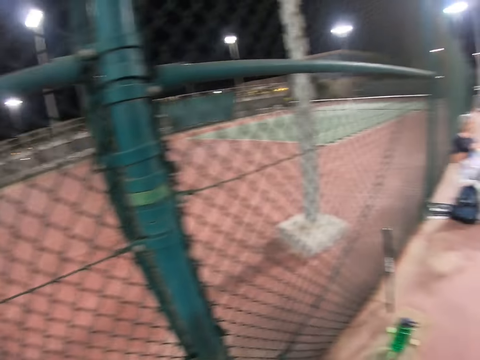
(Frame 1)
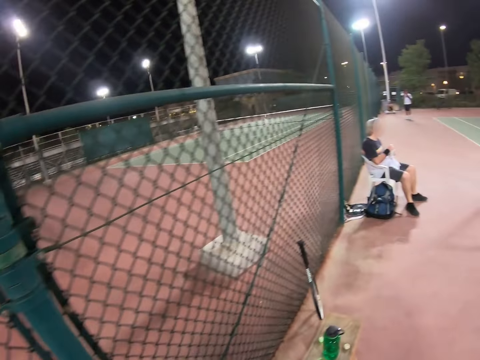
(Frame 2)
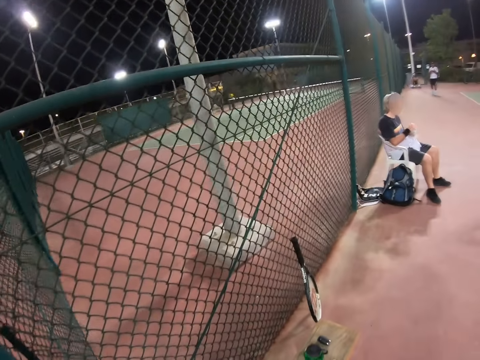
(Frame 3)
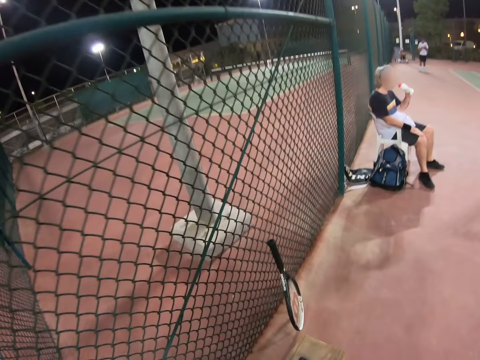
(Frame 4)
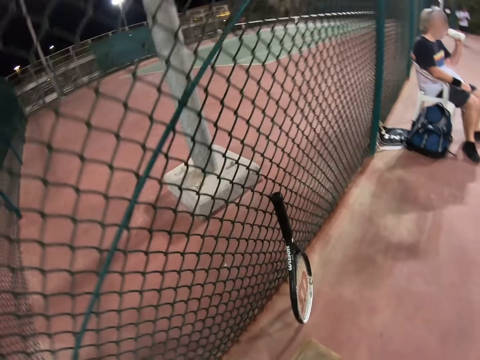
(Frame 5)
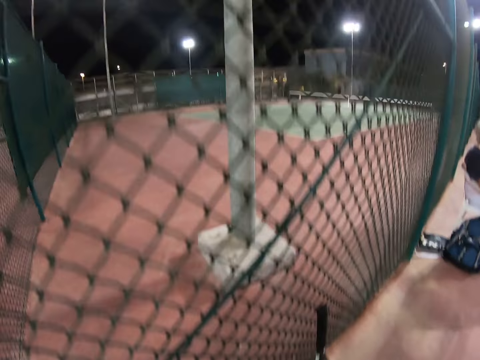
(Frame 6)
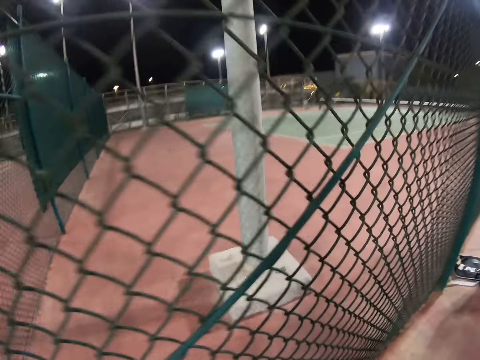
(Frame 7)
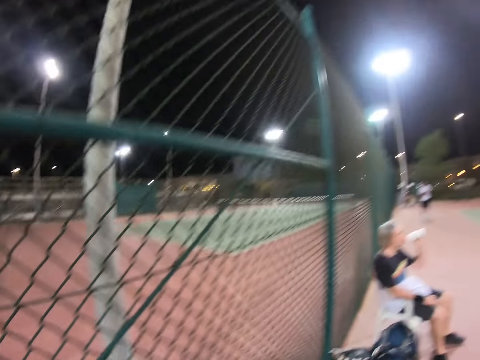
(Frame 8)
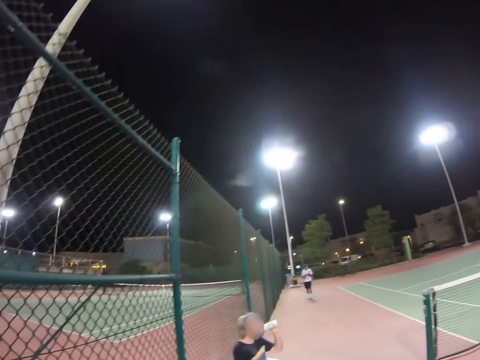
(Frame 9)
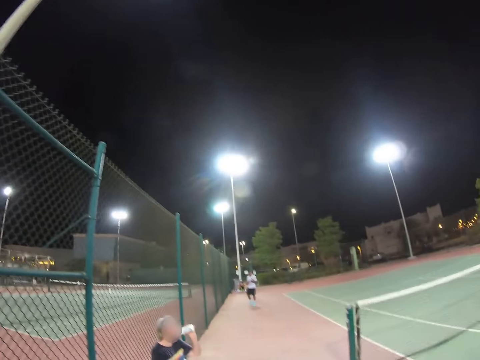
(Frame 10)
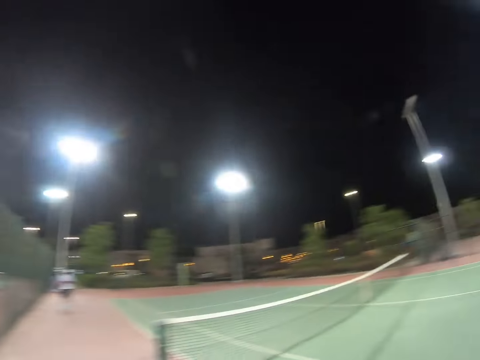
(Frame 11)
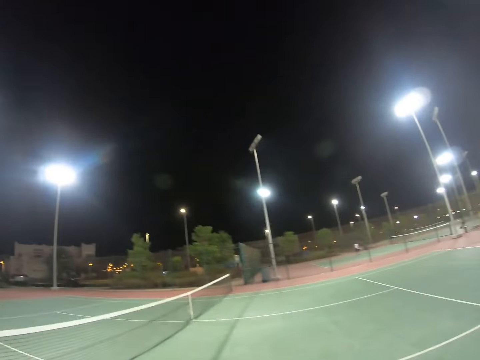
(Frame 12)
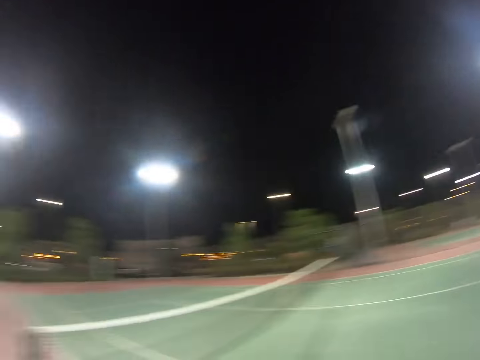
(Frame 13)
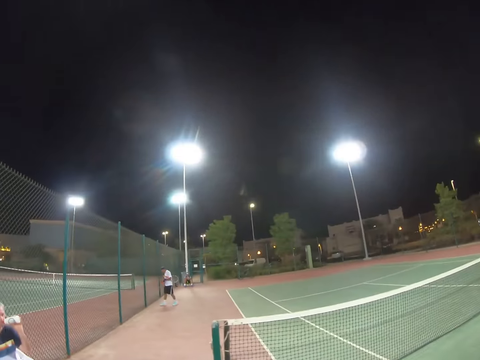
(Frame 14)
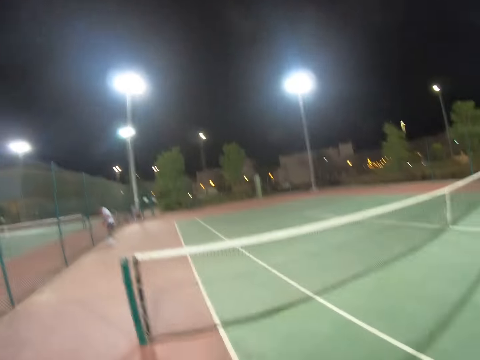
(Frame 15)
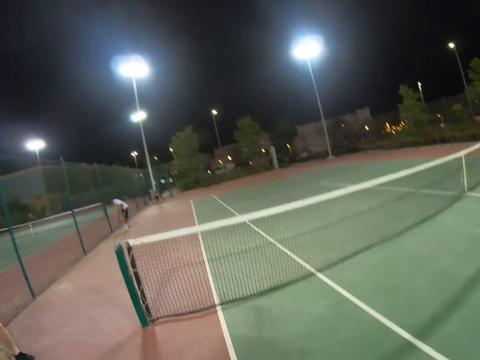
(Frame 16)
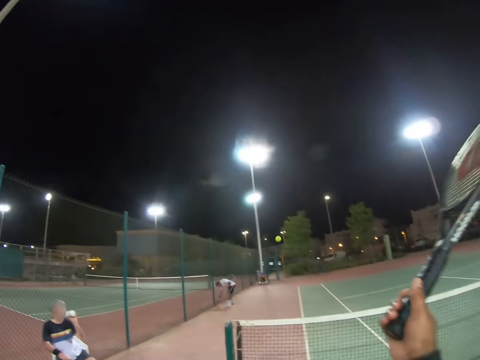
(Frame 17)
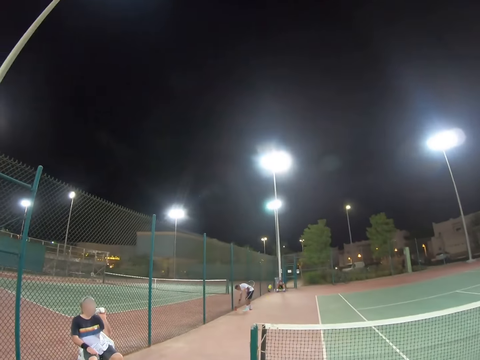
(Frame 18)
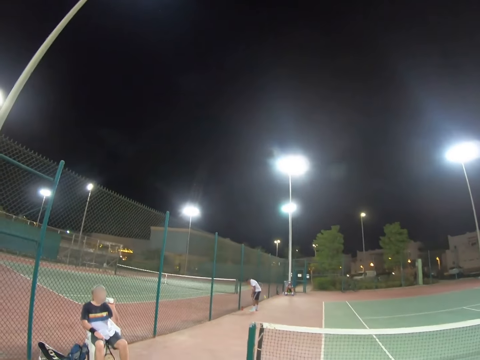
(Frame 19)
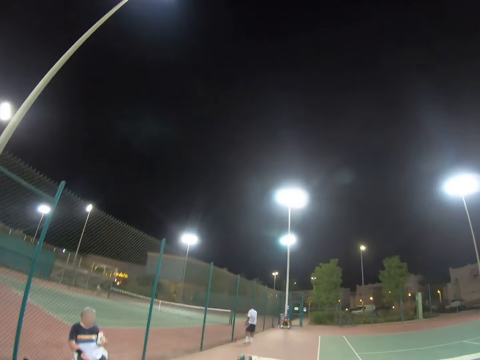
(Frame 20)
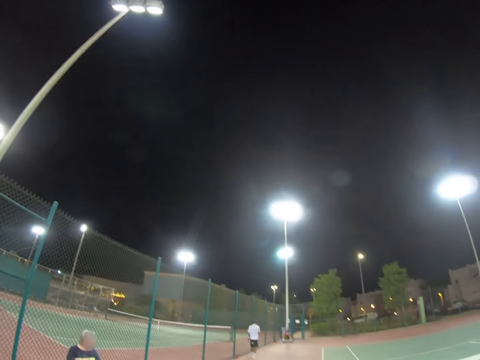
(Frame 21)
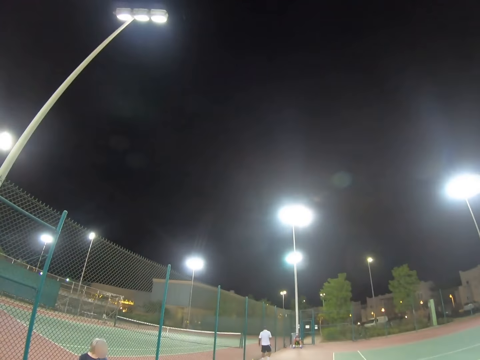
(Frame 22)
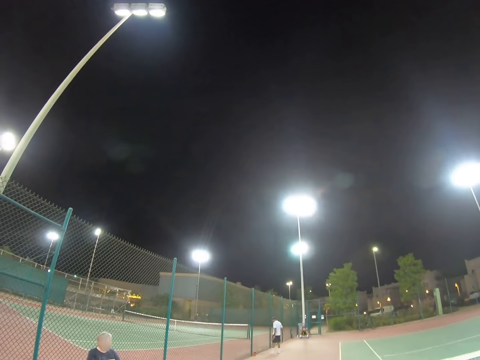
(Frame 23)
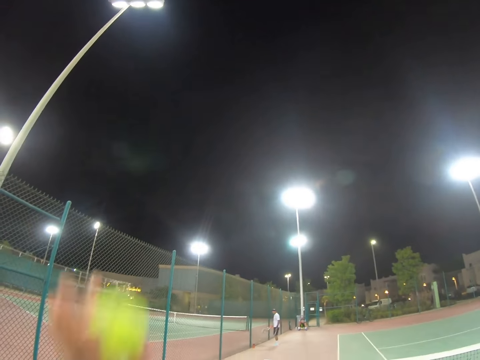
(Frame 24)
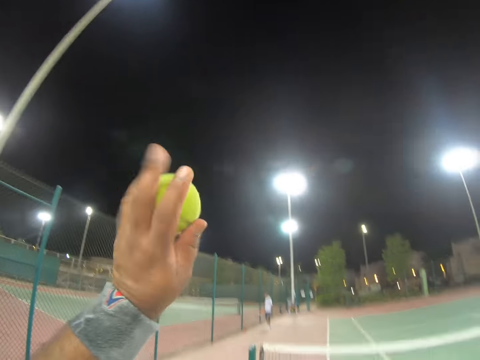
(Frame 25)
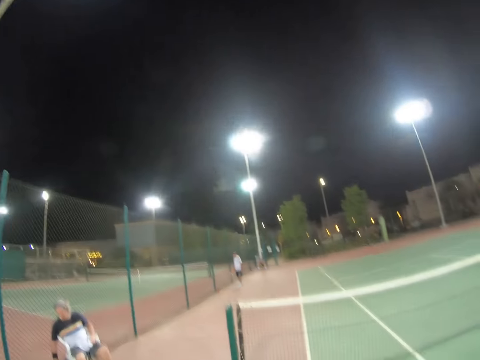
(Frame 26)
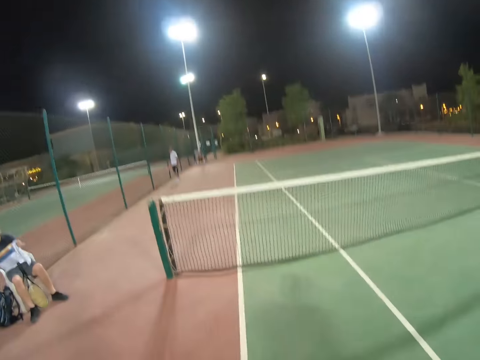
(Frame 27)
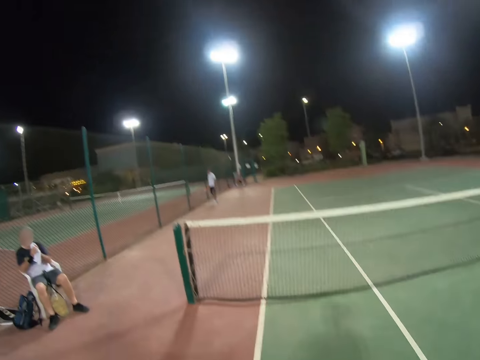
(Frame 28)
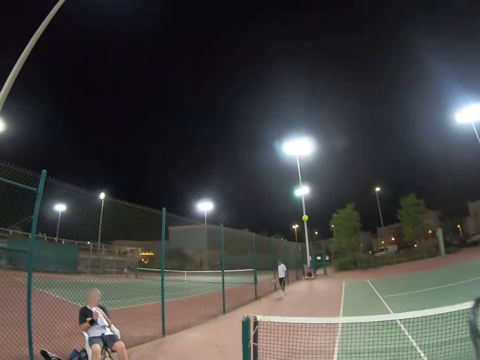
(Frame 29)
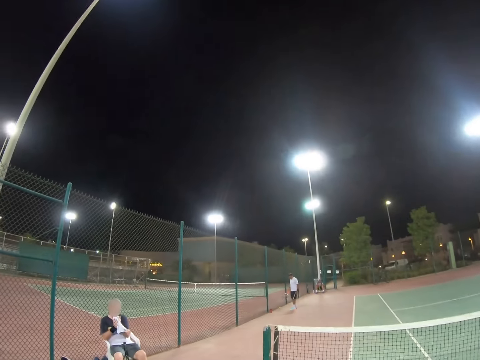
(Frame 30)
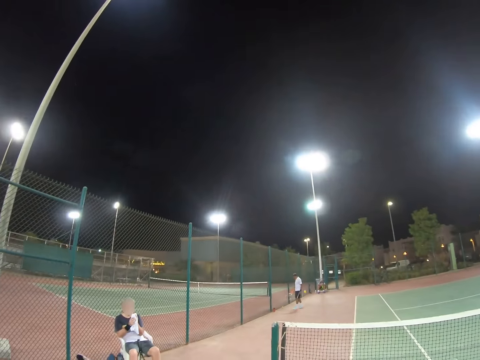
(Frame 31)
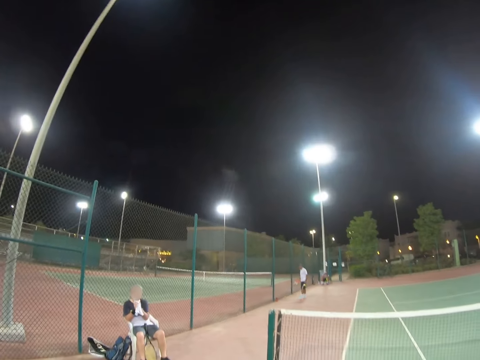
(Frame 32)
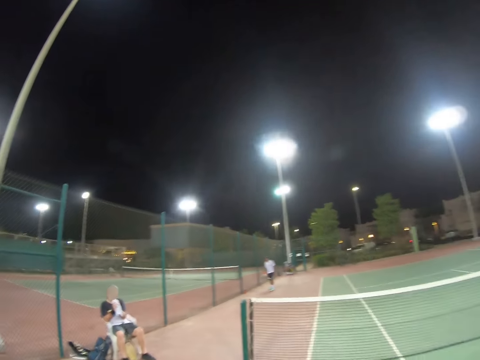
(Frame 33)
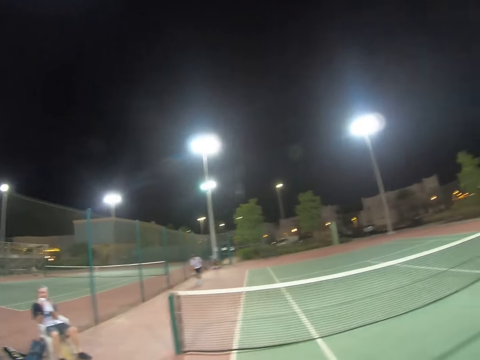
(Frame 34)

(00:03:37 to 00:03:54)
The camera wearer walks around a field. A man sips a drink from a bottle. The camera wearer looks around the field. He hits a tennis ball with a racket. He looks around the field. He raises his hand. He hits the tennis ball with the racket. Another man kicks the tennis ball with the racket.

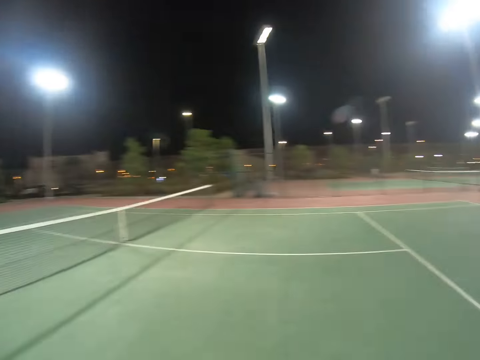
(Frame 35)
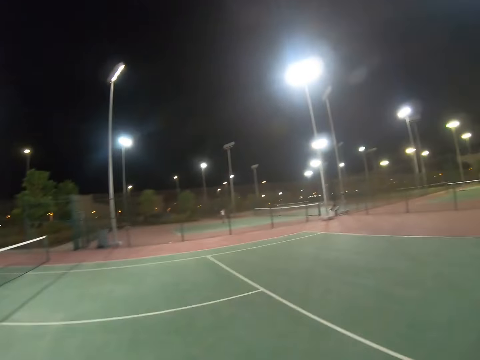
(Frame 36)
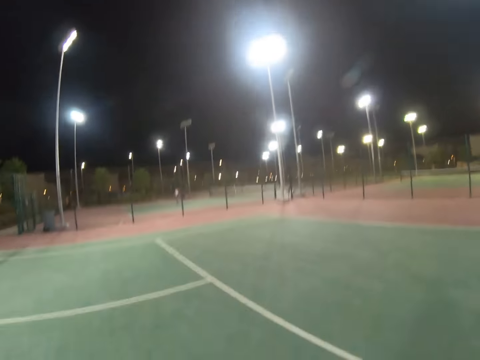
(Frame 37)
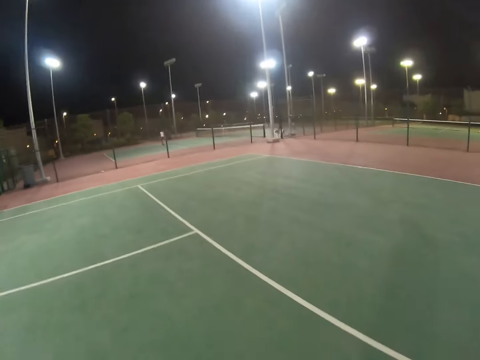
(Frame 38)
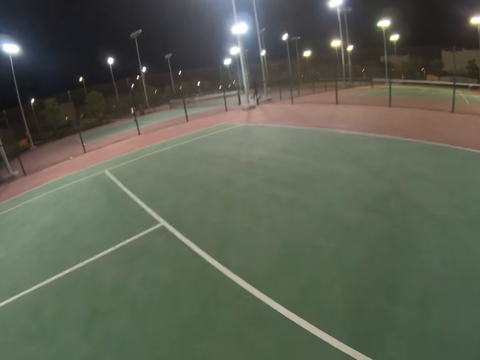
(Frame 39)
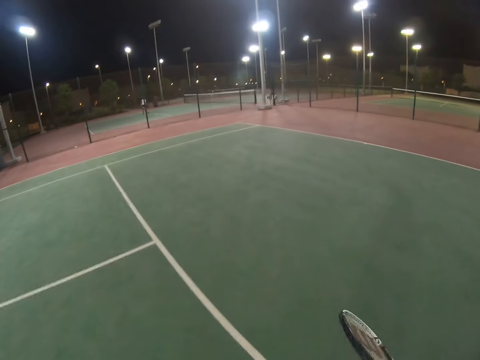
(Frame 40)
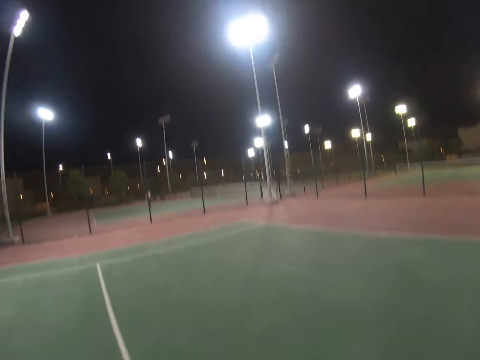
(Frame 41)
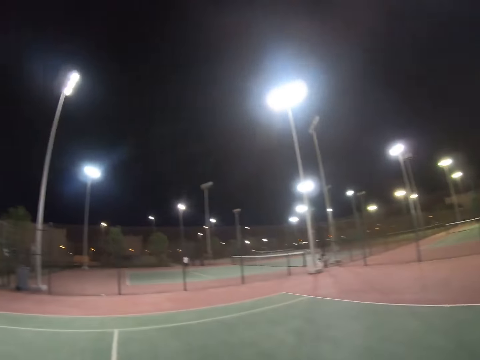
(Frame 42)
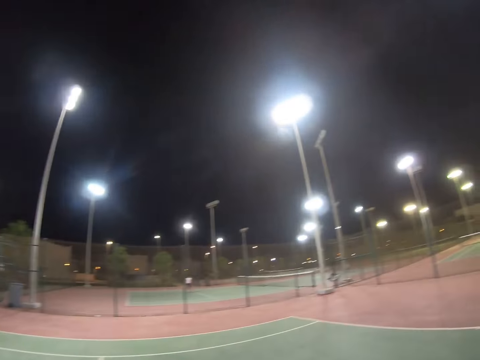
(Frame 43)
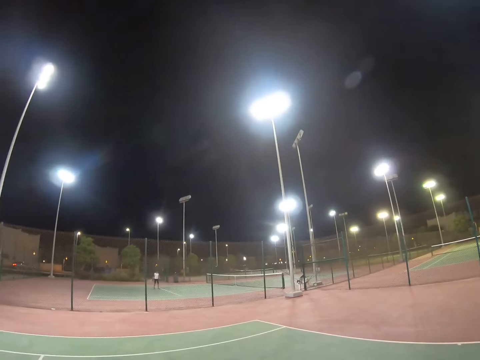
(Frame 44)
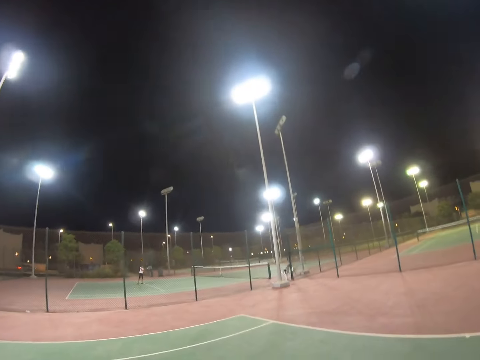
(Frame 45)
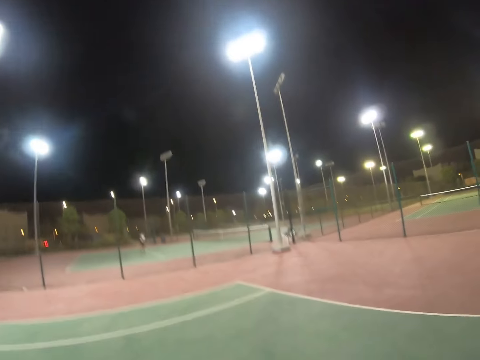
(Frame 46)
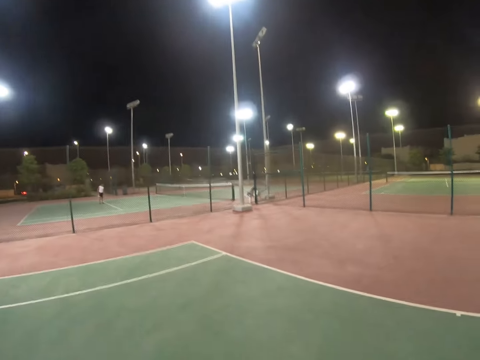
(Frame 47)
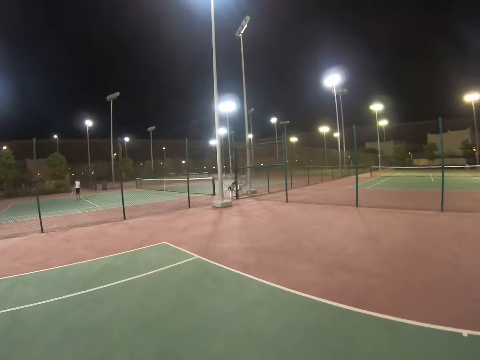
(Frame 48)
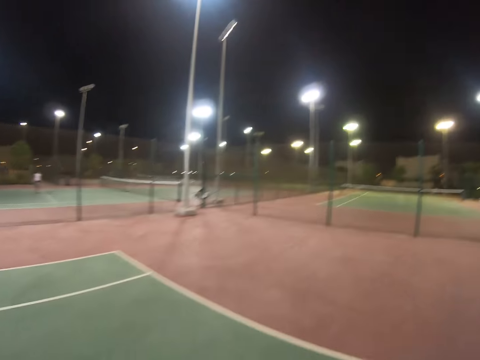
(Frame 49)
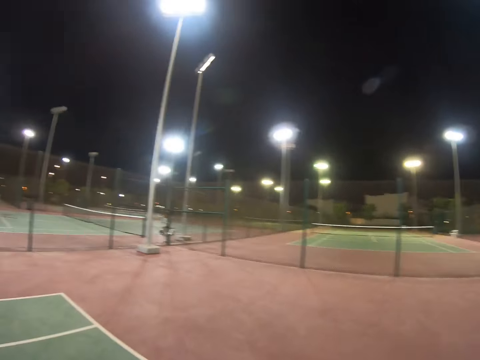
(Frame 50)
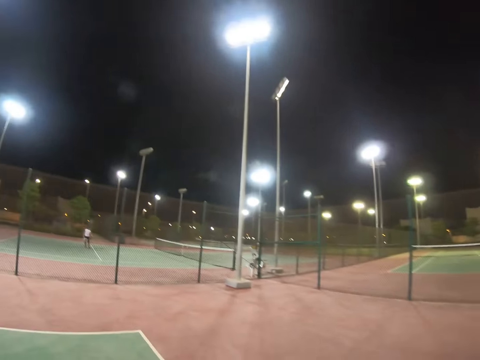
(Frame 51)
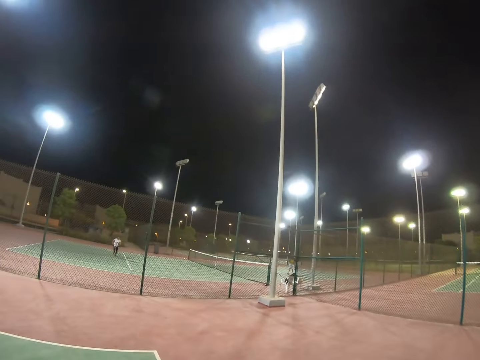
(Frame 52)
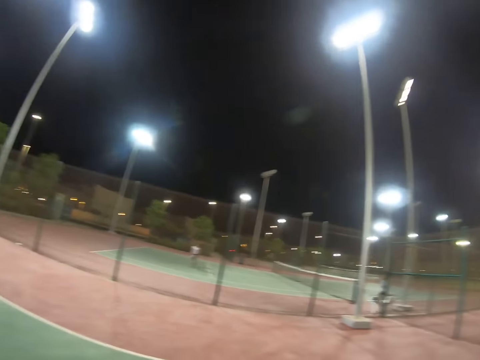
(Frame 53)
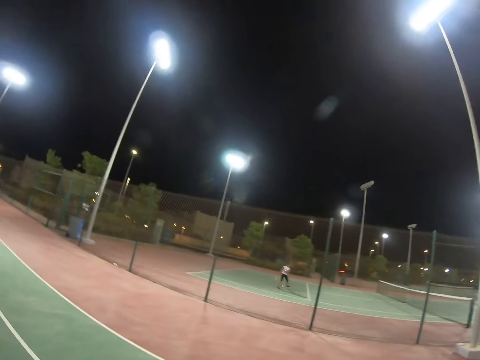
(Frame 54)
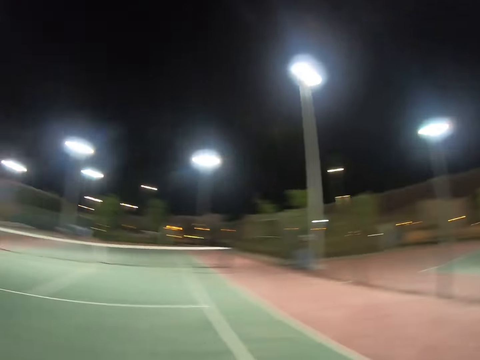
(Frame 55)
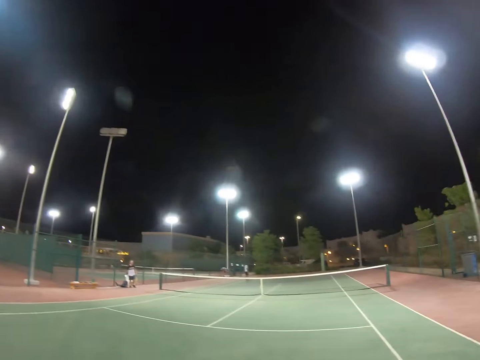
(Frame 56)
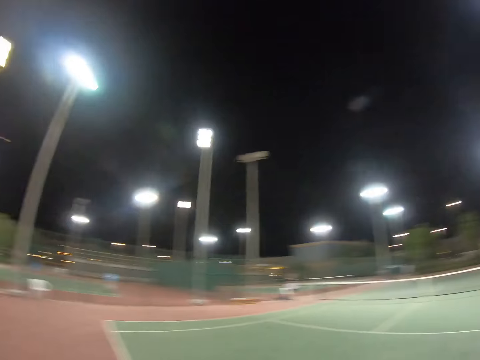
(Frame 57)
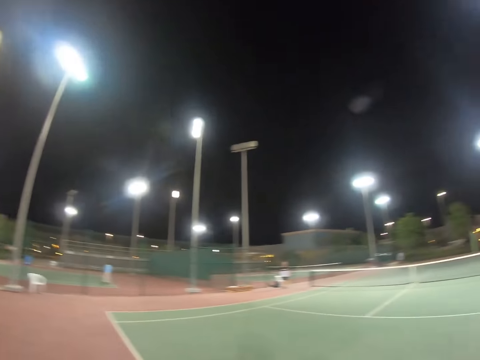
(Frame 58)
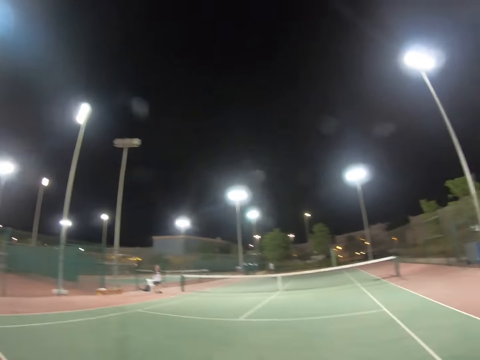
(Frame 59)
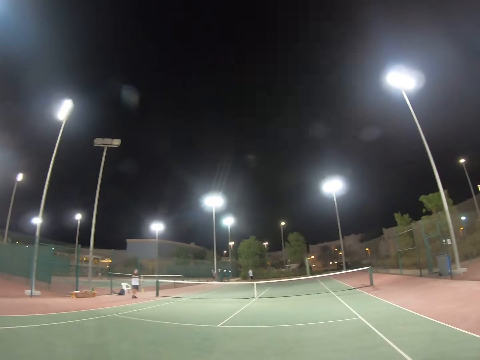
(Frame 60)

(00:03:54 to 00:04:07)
The camera wearer looks around a field. They walk around the field. A man kicks a tennis ball with a racket. The camera wearer walks around the field.
